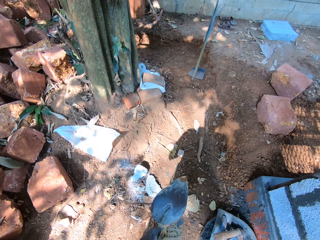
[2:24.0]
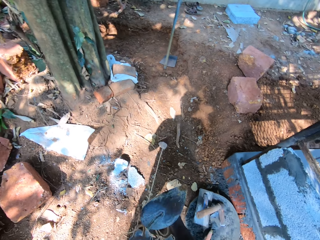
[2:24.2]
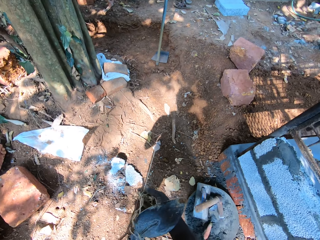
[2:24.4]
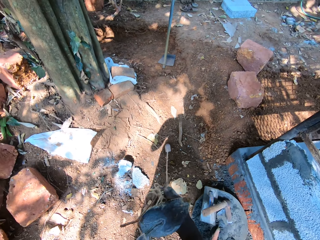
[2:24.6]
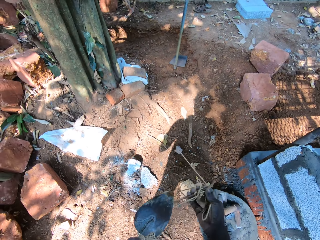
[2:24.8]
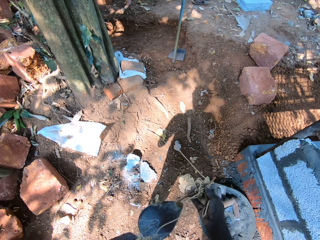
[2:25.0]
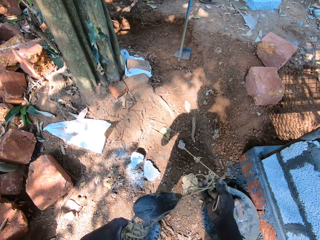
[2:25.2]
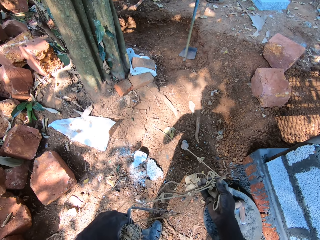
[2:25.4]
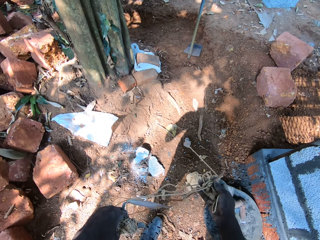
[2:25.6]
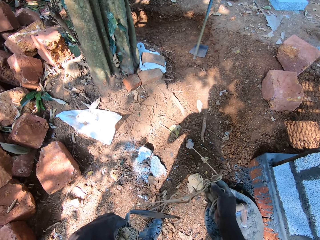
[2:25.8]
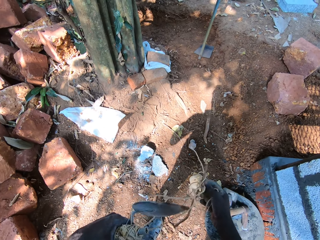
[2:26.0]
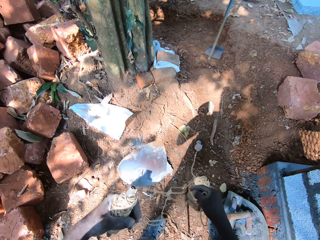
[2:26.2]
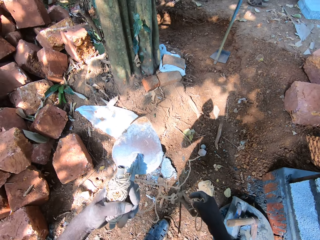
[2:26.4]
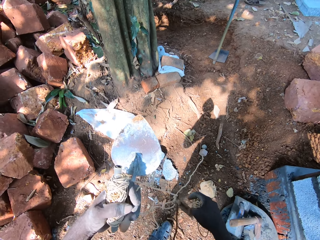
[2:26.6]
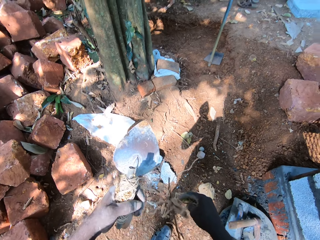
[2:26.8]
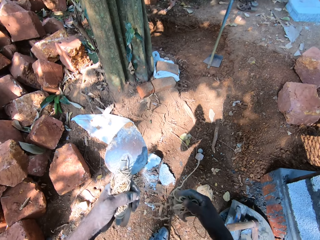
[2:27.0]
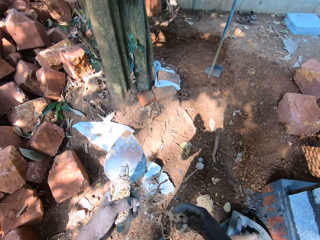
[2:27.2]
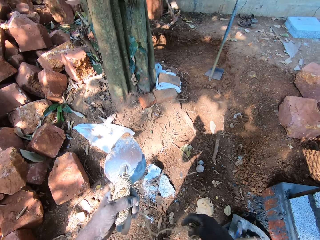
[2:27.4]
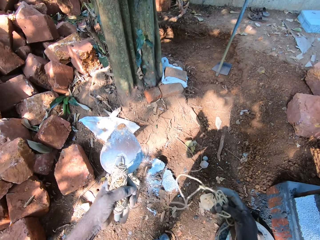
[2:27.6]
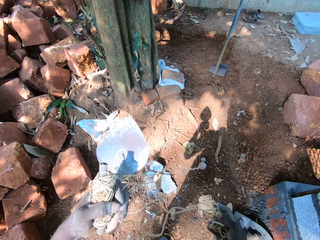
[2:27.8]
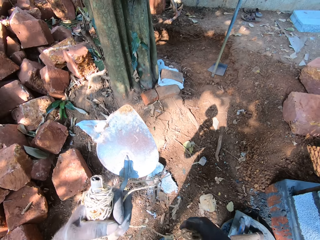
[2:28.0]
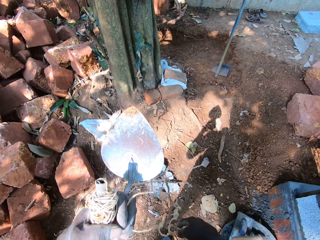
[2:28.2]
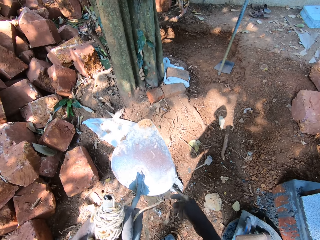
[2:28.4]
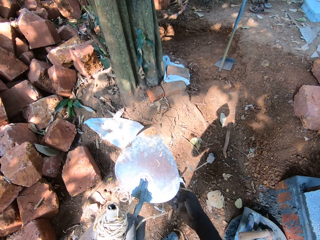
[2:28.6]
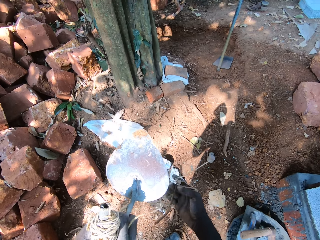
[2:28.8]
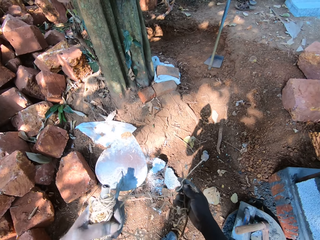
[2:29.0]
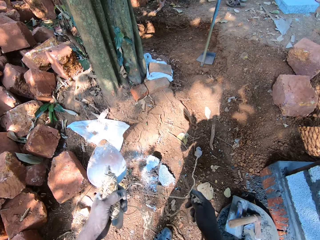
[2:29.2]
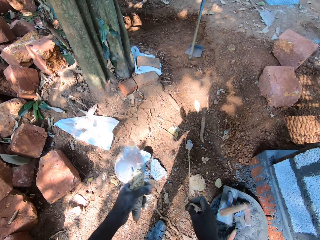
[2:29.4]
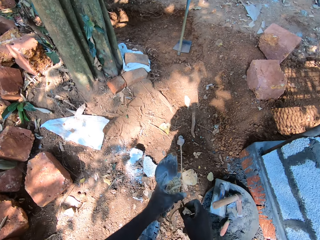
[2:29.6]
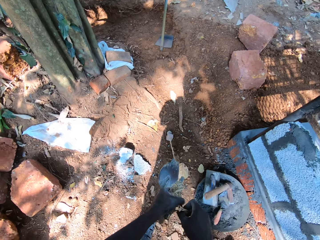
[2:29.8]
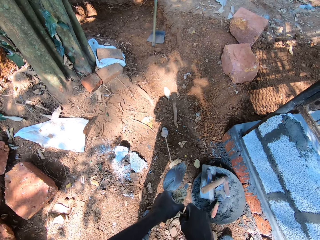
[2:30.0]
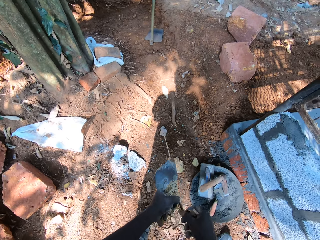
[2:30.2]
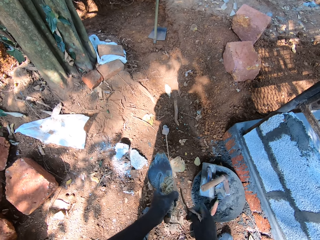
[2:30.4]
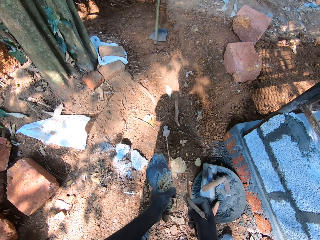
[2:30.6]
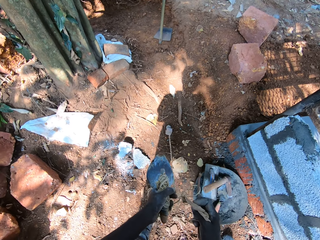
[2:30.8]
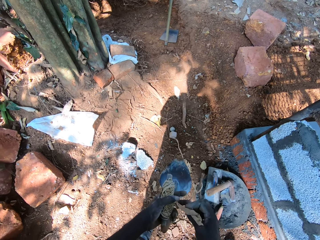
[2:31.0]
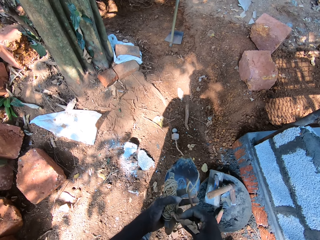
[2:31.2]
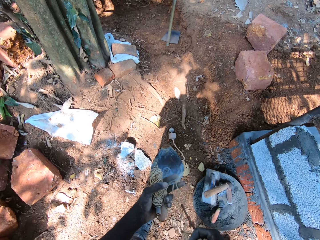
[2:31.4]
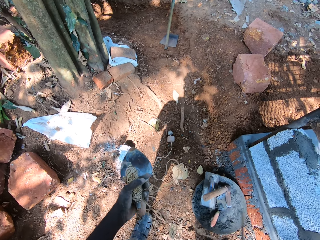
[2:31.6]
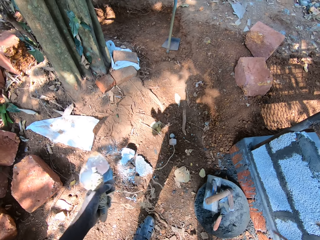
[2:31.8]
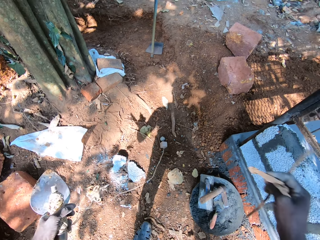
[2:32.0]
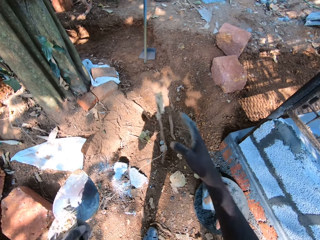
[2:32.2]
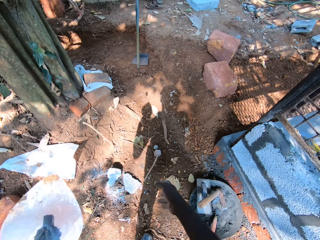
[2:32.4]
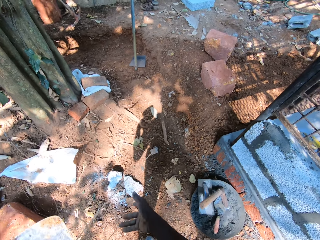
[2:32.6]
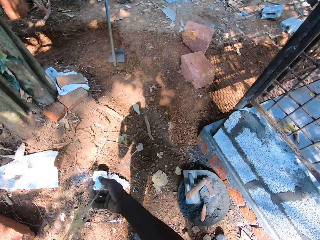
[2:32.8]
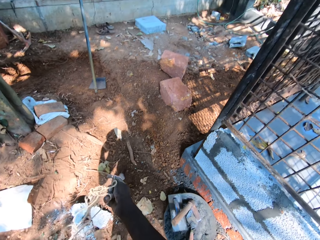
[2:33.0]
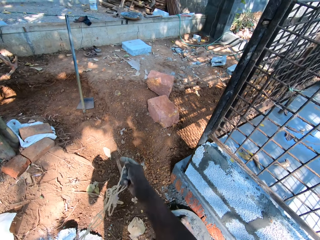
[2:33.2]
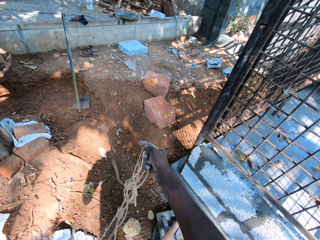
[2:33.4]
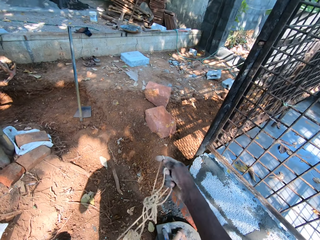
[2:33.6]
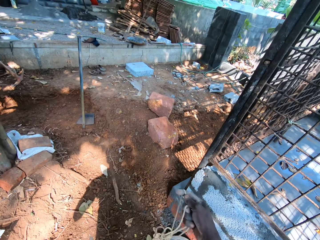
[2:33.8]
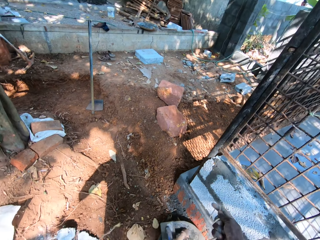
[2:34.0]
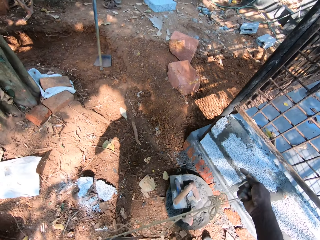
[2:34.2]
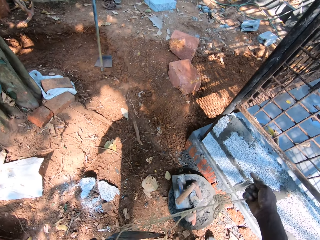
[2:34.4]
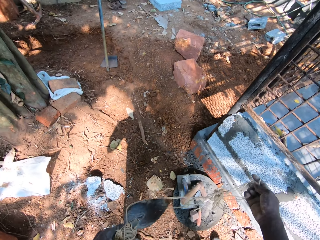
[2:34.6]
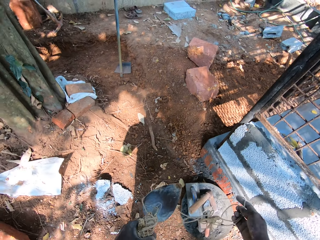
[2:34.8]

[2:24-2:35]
The camera wearer holds the rope with his left hand. He removes a stick in the rope with his right hand. He throws the stick in his right hand on the ground. He holds the rope with his right hand.

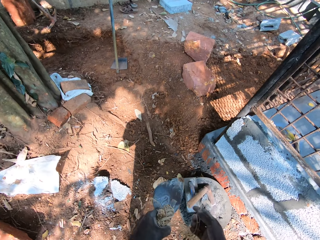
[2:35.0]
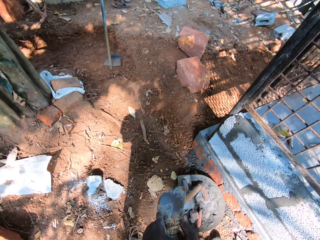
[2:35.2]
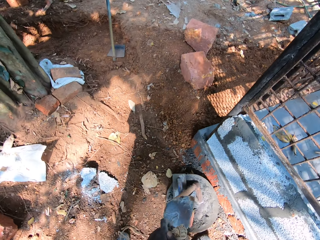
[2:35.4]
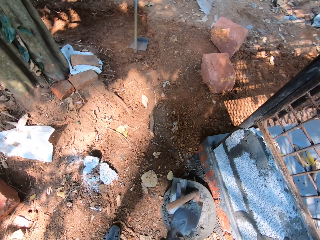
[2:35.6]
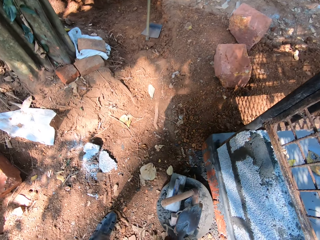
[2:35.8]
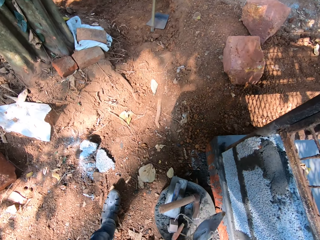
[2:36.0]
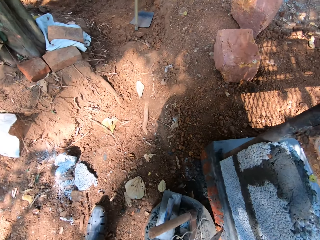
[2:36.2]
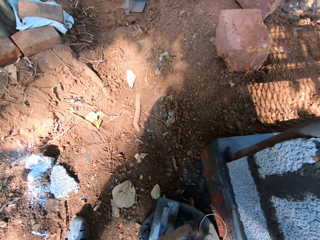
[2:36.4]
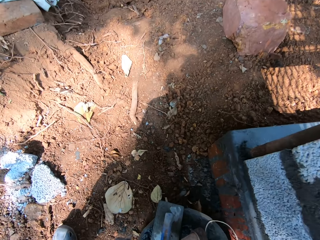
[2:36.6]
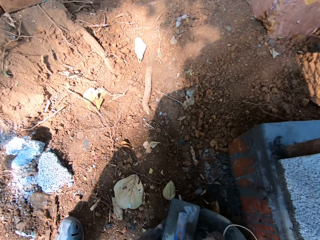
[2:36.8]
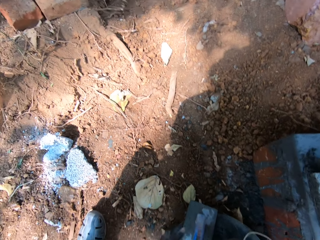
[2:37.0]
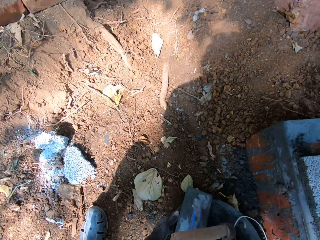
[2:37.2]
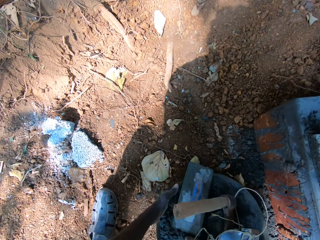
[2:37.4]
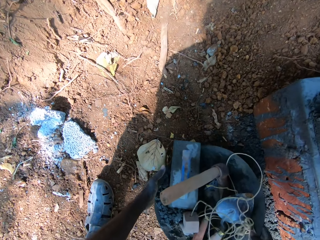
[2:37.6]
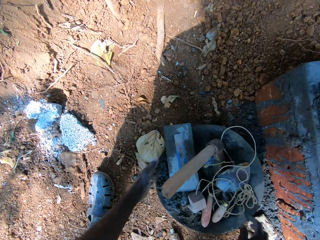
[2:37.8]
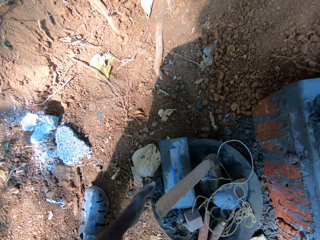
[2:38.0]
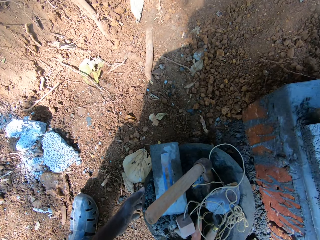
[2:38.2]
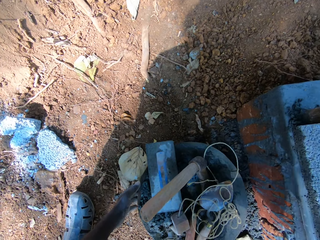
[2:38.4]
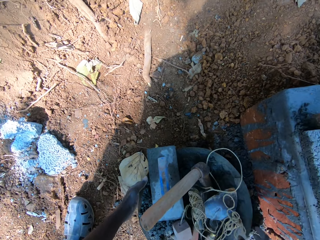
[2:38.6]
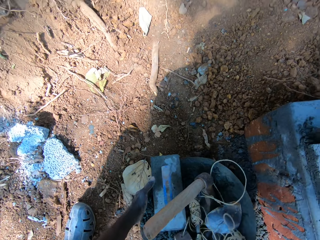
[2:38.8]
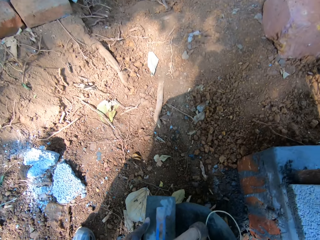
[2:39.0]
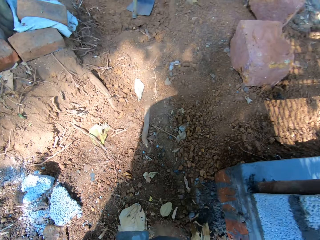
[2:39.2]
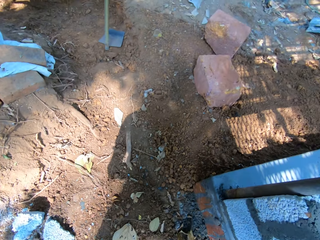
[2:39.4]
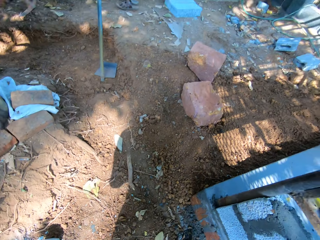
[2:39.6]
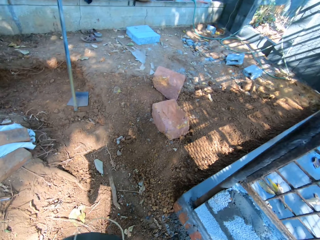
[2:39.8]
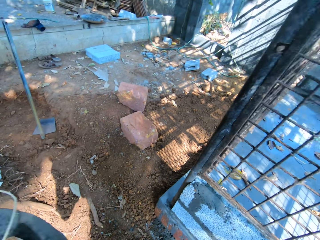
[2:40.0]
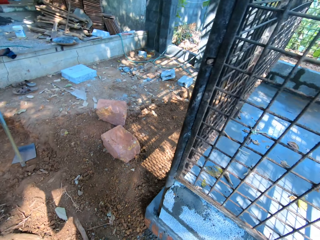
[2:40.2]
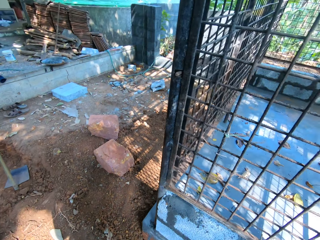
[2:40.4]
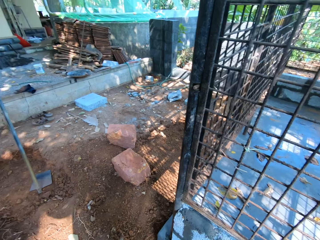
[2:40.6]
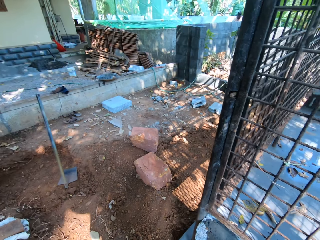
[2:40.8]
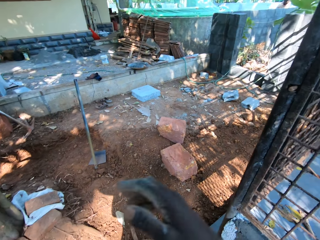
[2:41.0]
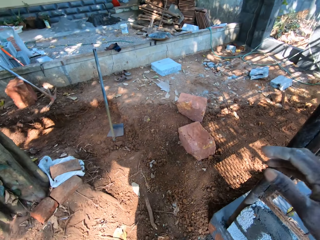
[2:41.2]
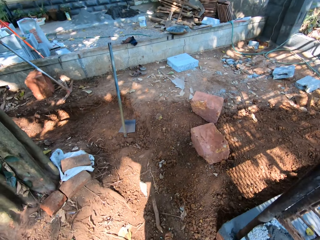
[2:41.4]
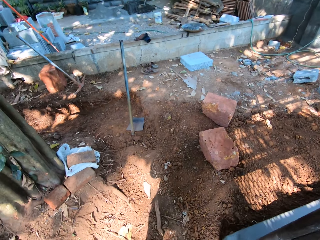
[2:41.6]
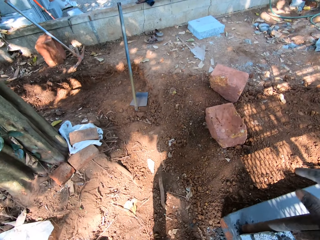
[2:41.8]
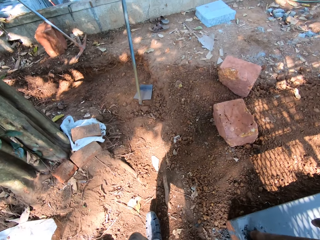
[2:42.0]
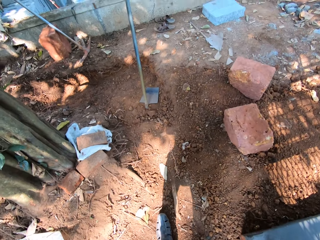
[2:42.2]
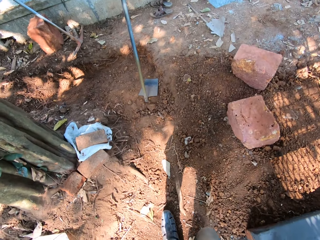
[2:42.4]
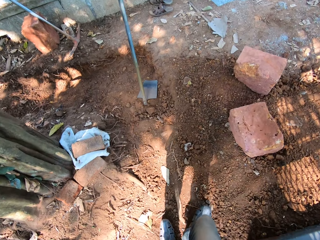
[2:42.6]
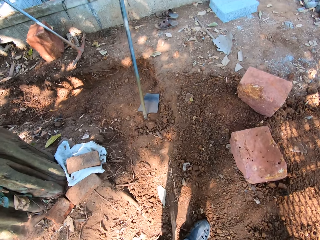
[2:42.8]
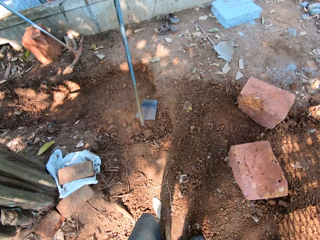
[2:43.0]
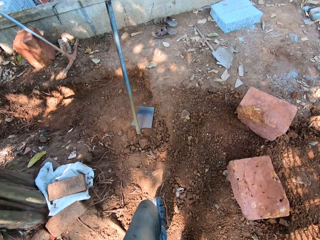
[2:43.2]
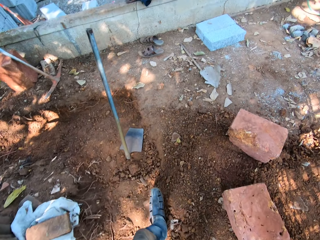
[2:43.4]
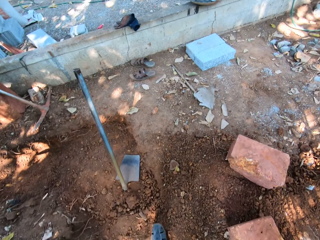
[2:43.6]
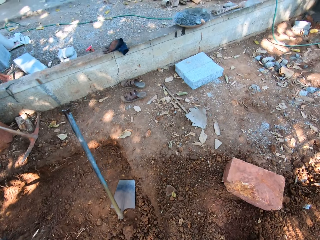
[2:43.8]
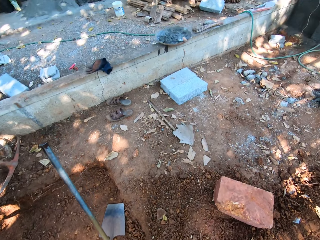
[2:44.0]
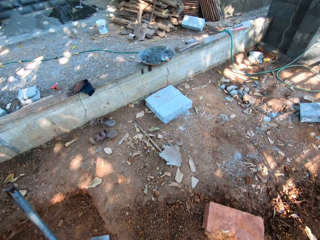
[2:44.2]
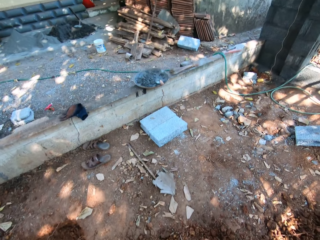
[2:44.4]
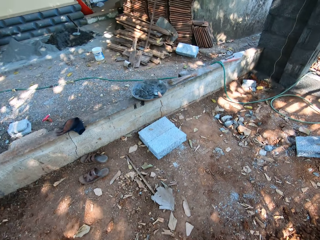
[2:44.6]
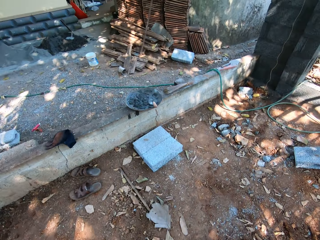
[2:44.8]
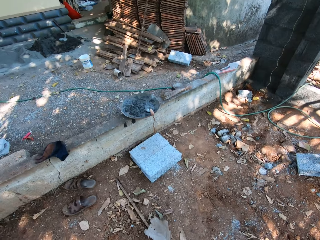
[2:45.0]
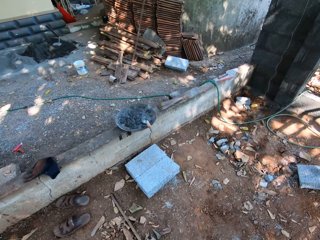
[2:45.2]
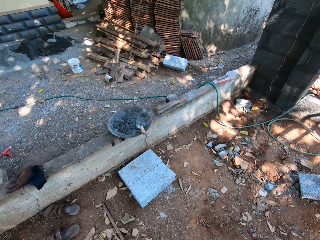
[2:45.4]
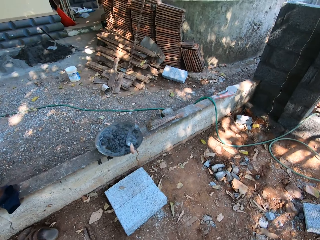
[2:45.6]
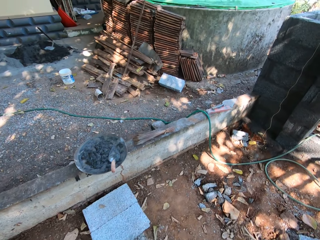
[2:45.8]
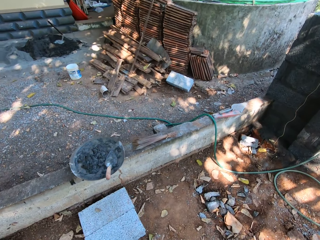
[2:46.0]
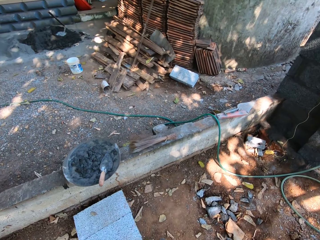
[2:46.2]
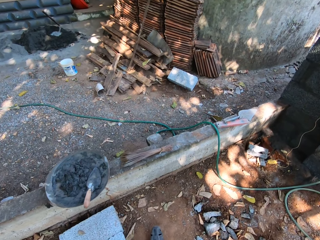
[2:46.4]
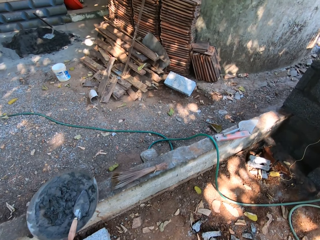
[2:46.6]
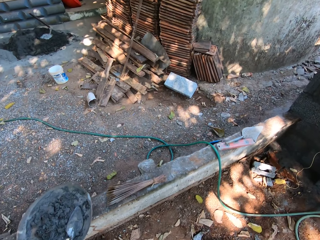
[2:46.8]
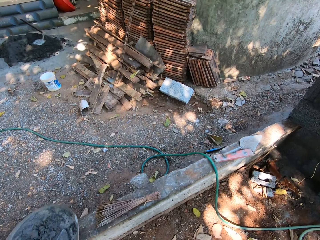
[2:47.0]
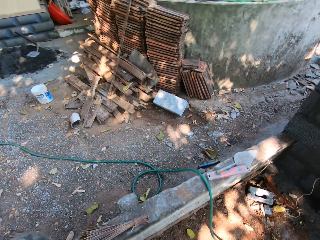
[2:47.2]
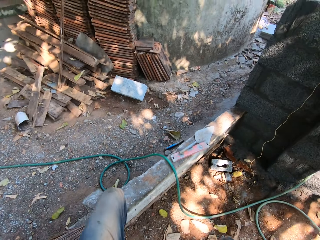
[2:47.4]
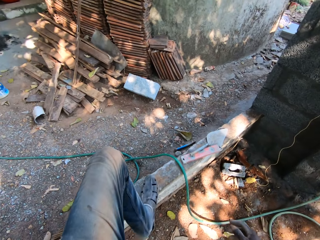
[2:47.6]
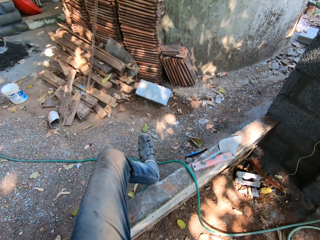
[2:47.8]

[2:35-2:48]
The camera wearer holds the masonry trowel and the rope with both hands. He drops the masonry trowel in the head pan of cement with both hands. He moves the head pan of cement on the ground with his hands. He drops the rope in the head pan of cement with his right hand. He picks the head pan of cement from the ground with his hands.
